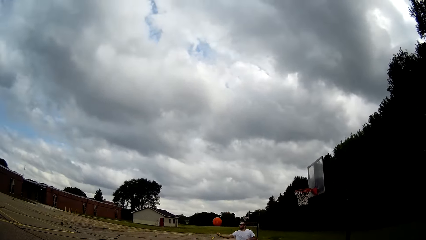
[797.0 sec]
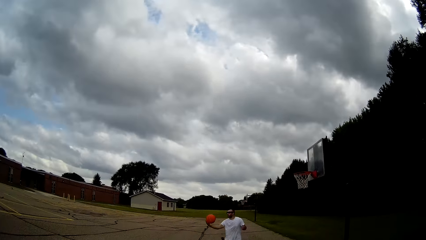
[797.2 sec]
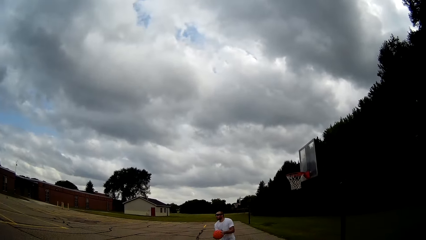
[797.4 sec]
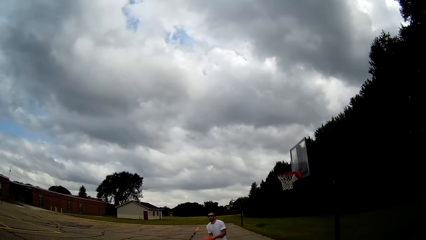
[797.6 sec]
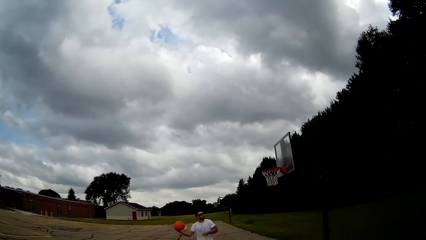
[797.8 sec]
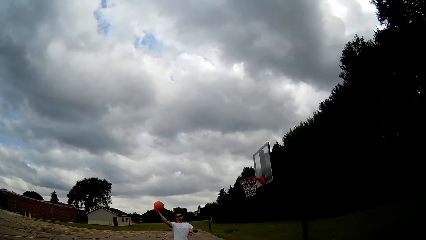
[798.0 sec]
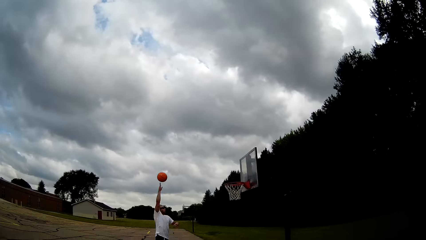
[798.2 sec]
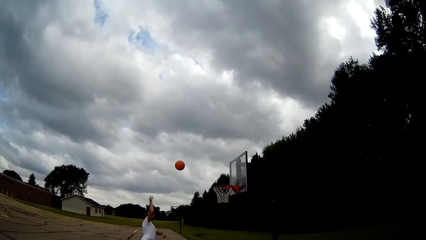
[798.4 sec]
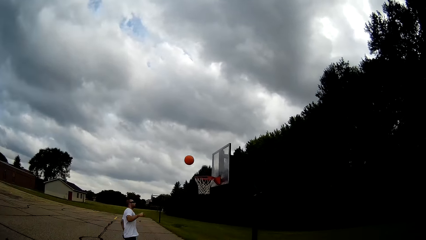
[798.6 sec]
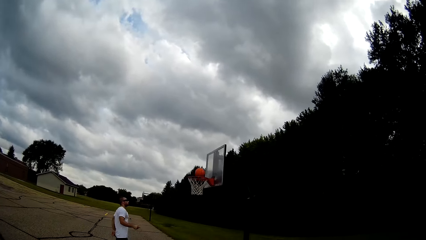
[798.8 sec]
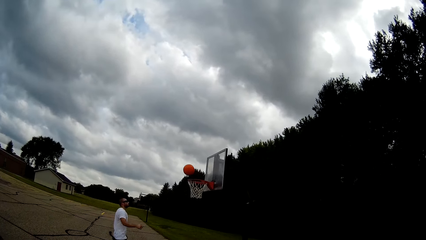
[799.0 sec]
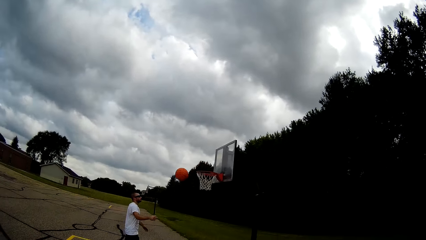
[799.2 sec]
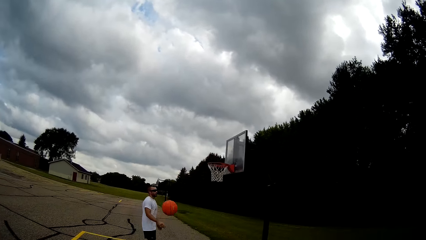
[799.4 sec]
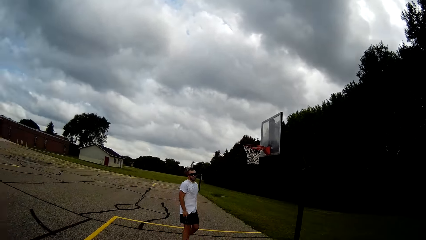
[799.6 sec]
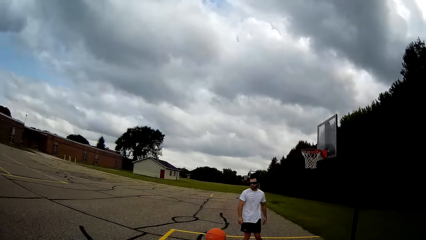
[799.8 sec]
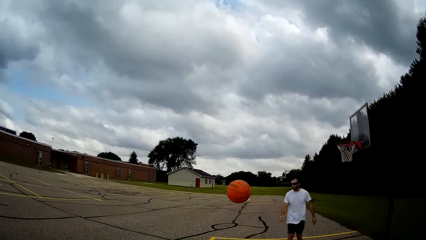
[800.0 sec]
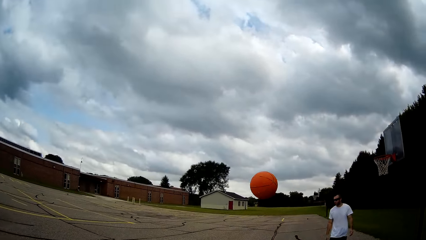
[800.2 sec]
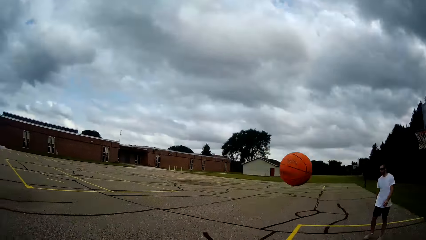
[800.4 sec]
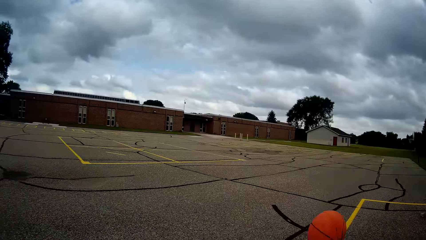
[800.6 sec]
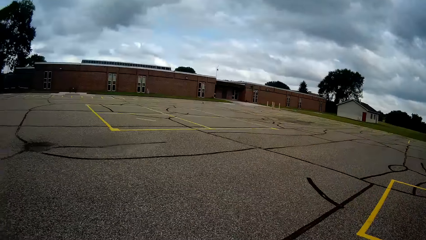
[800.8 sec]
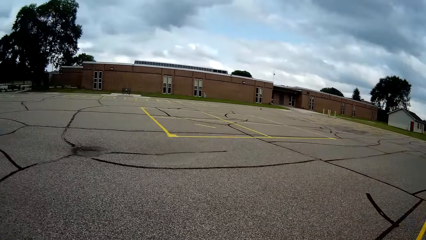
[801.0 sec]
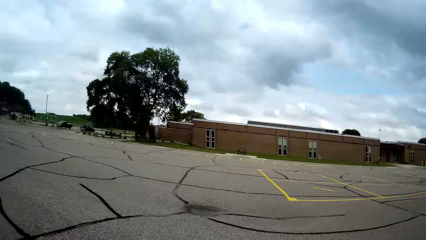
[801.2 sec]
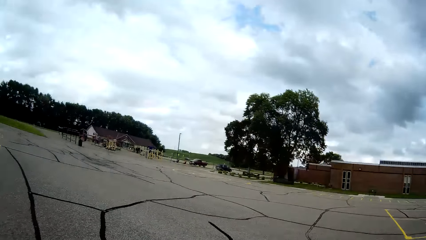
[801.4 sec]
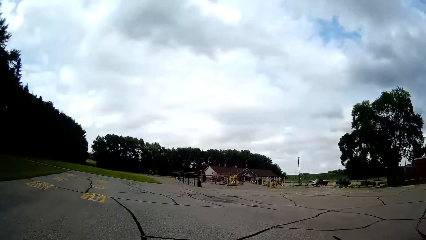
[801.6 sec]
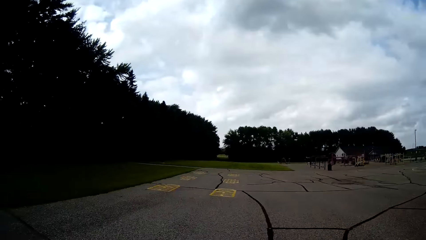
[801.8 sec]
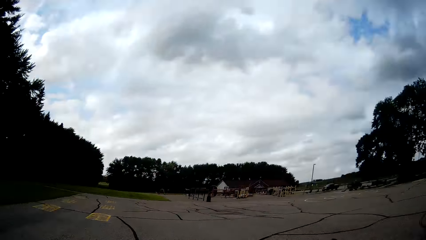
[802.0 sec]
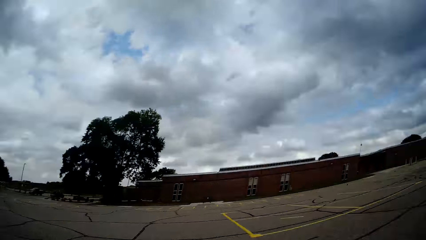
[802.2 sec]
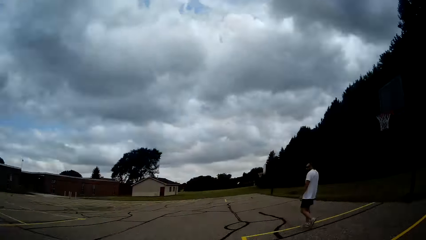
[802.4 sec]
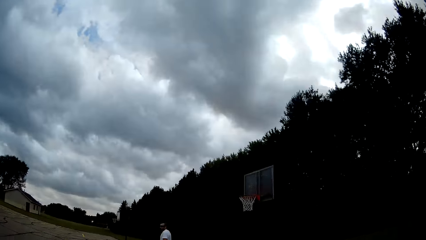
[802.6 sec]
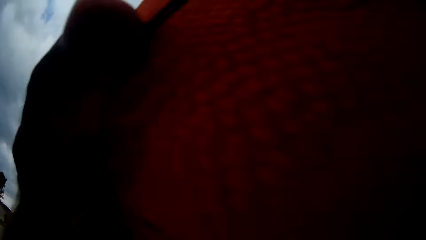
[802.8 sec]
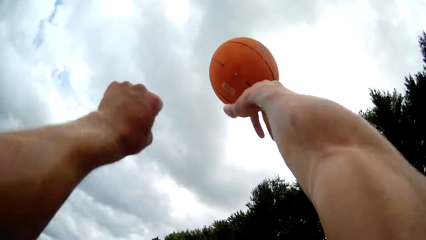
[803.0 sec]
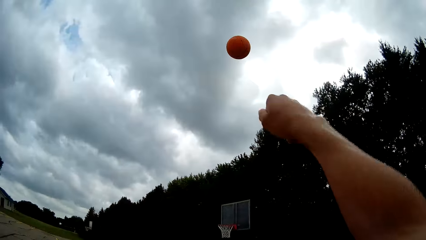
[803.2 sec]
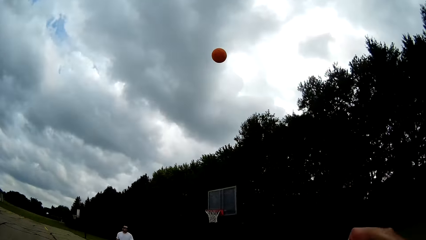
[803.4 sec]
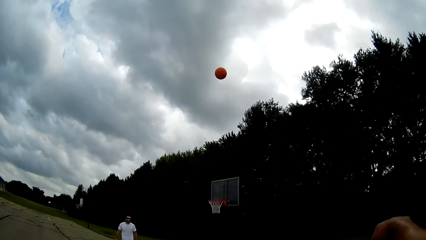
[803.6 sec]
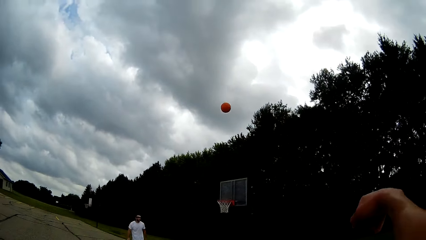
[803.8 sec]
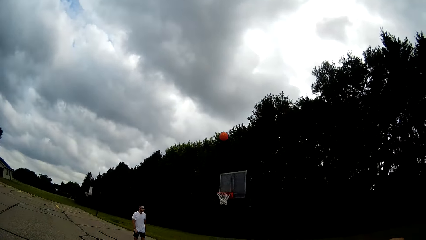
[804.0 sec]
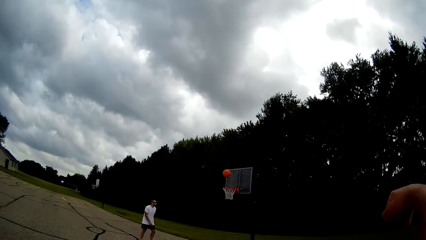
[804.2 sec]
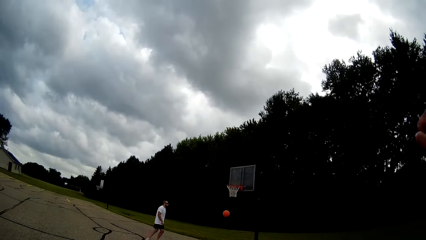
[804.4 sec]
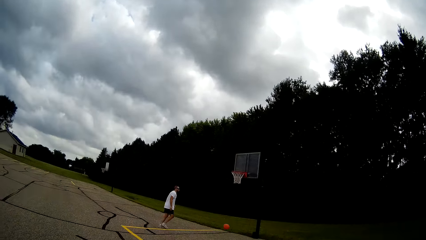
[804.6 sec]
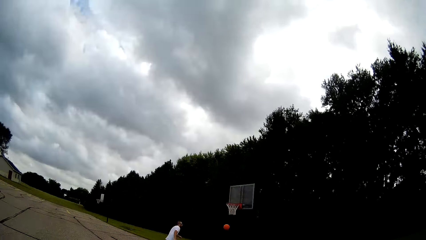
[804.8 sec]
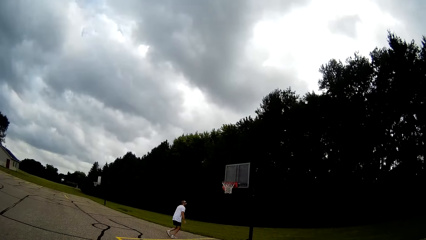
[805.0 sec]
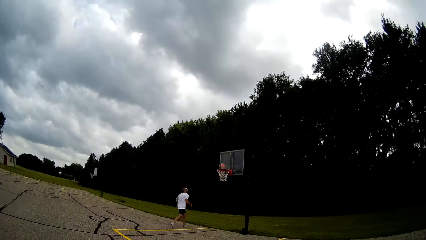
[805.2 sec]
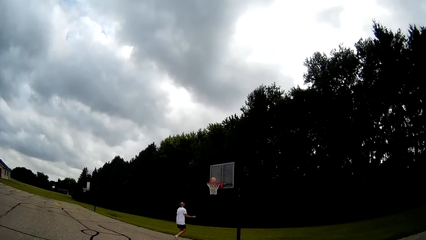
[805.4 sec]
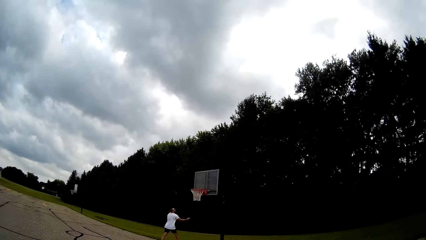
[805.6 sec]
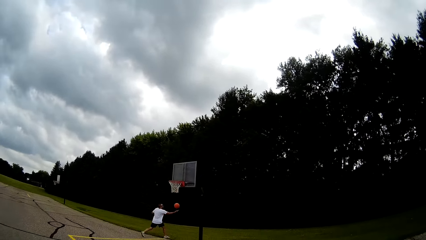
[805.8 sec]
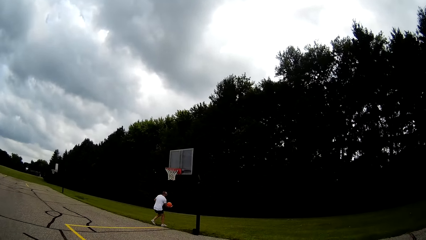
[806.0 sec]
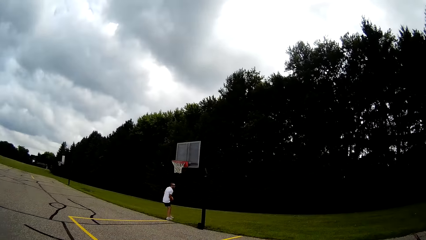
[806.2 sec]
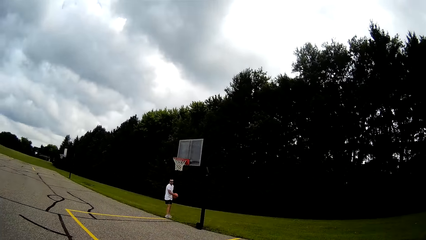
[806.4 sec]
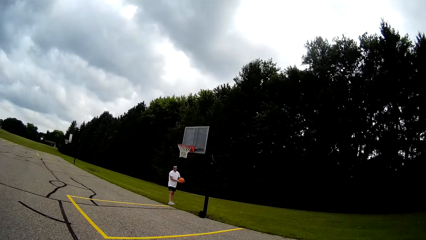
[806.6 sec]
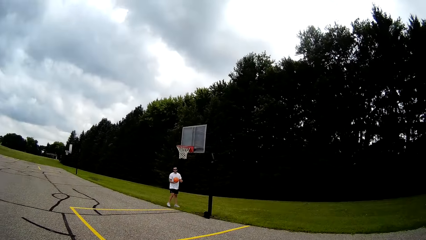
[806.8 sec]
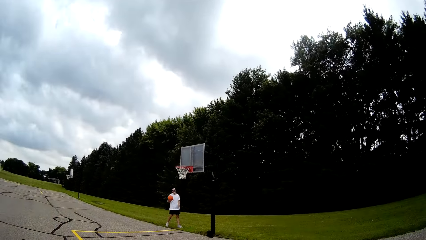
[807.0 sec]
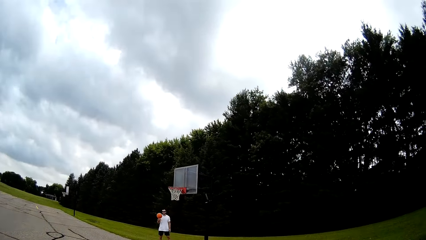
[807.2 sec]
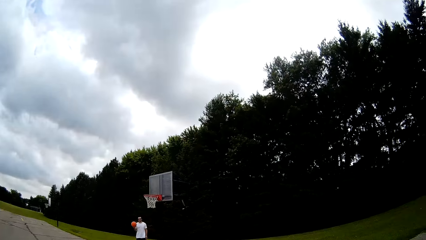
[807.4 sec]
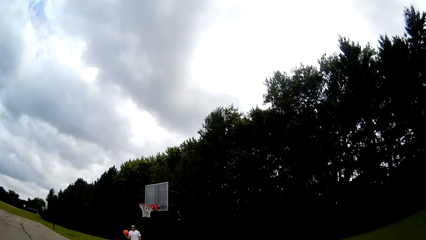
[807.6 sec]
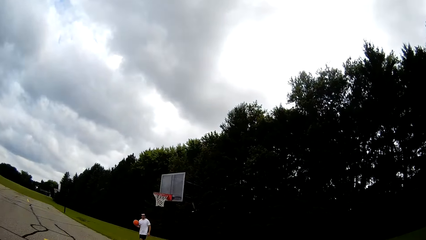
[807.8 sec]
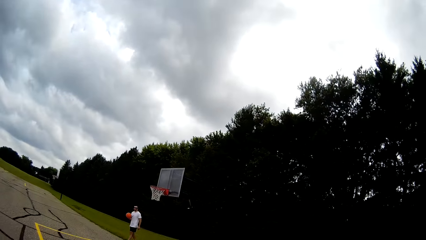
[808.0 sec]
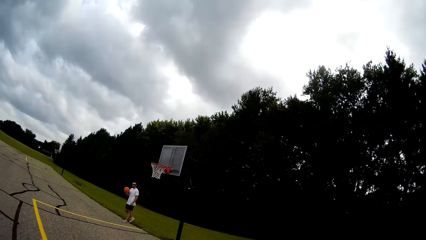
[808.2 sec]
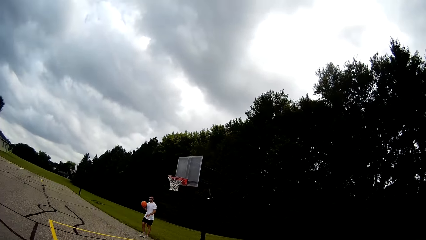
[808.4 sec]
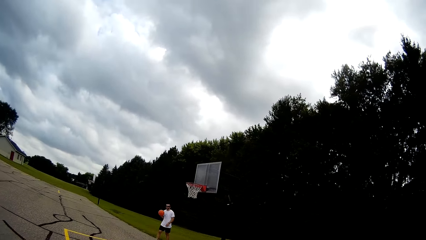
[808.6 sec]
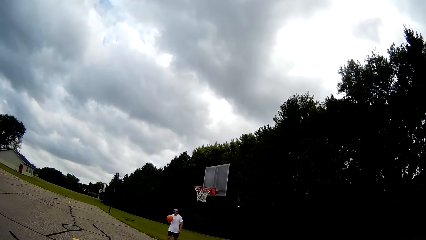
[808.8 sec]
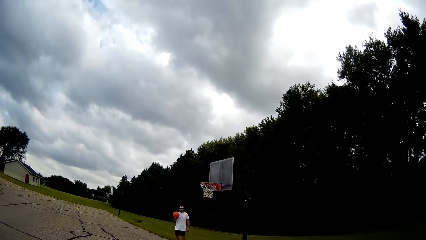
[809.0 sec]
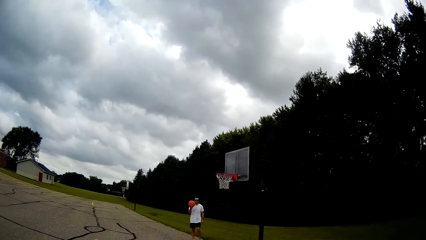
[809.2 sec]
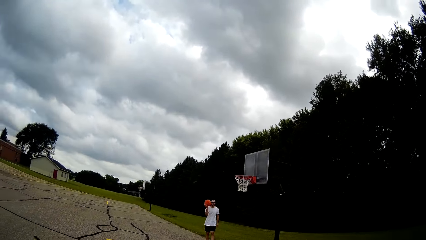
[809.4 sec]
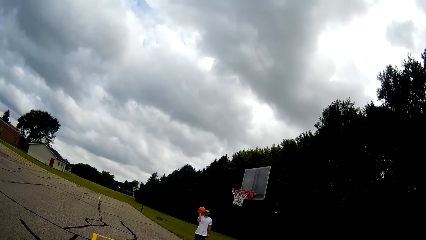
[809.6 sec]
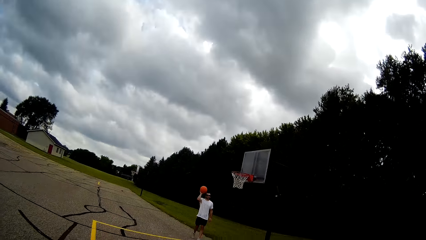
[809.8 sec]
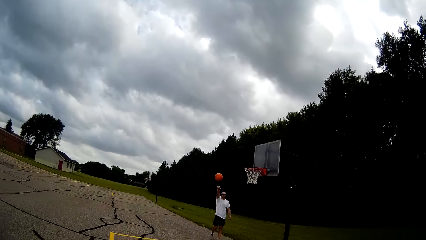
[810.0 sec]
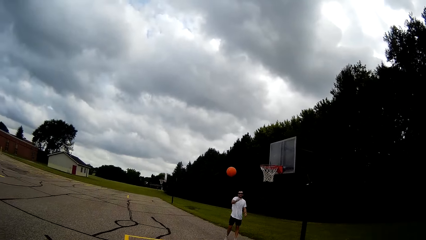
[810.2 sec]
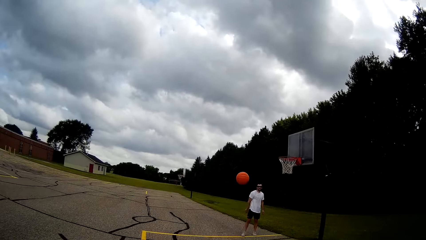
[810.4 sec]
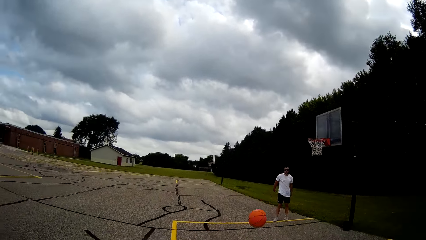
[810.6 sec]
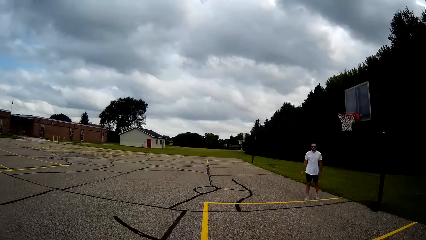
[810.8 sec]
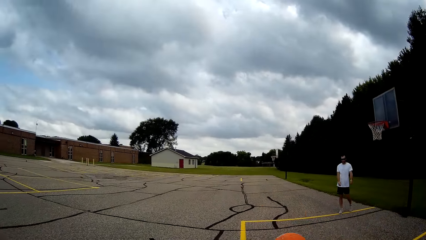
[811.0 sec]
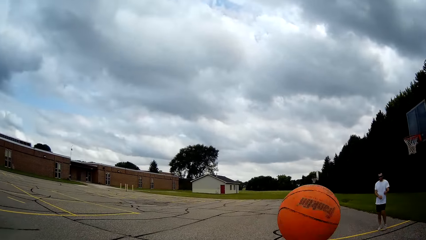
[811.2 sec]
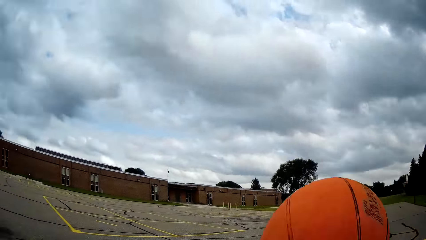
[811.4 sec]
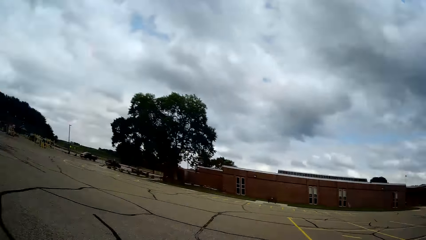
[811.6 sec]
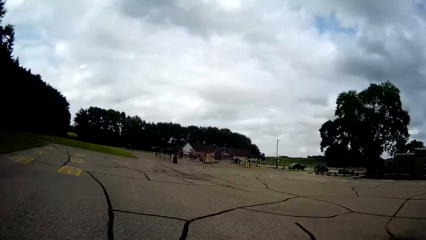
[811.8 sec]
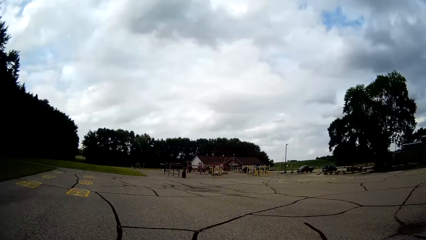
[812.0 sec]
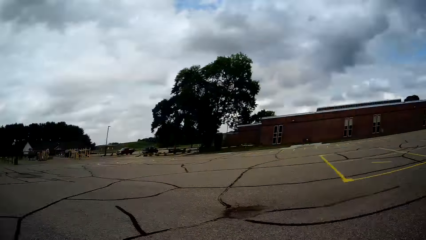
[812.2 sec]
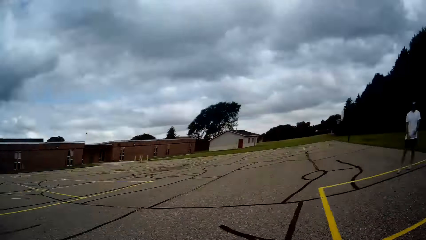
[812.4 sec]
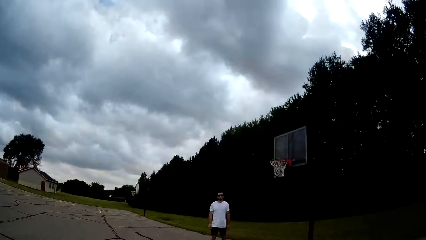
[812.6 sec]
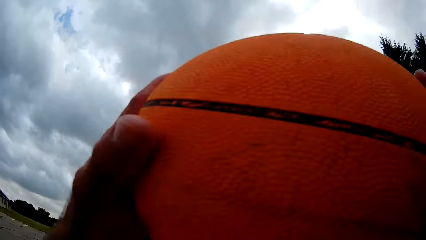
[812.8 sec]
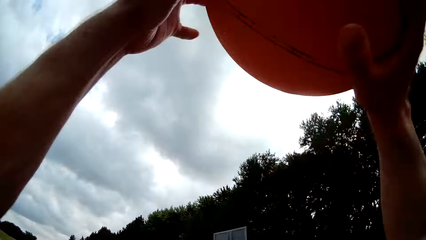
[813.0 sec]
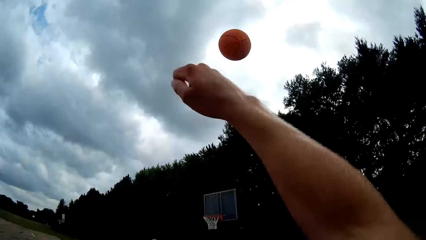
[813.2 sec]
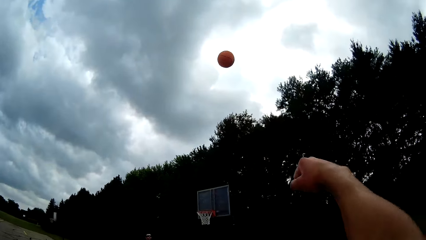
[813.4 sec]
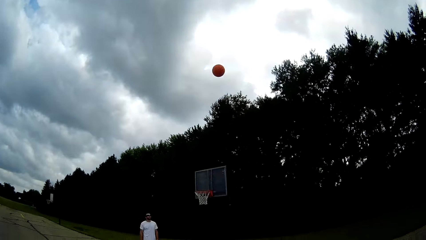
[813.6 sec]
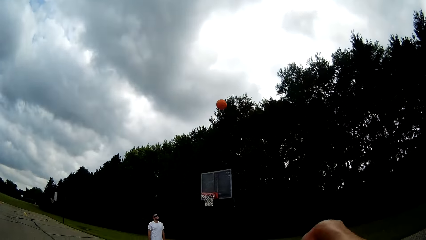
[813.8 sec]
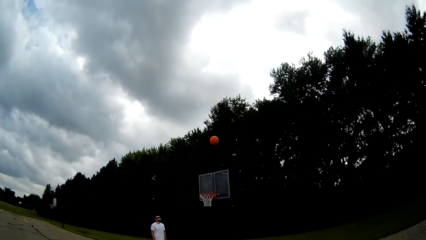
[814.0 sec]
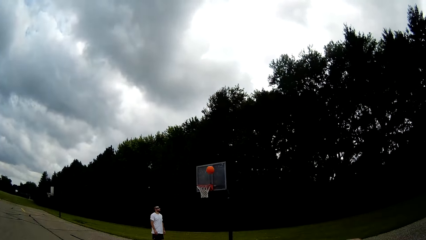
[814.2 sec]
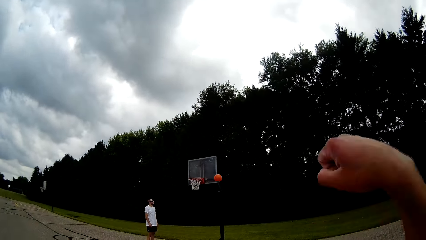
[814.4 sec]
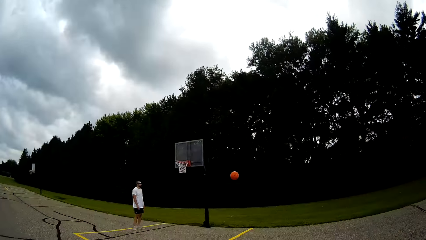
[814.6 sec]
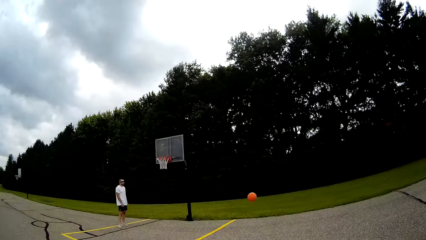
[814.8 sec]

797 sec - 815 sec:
A man holds the basketball. The man catches the ball. The man throws the basketball in the basketball hoop. The camera wearer walks towards the basketball. They hold the basketball. They catch the ball. They throw the basketball in the basketball hoop. The man holds the basketball. The man catches the ball. The man passes the basketball to the camera wearer in the court. The camera wearer holds the basketball. They catch the ball. They throw the basketball in the basketball hoop.
